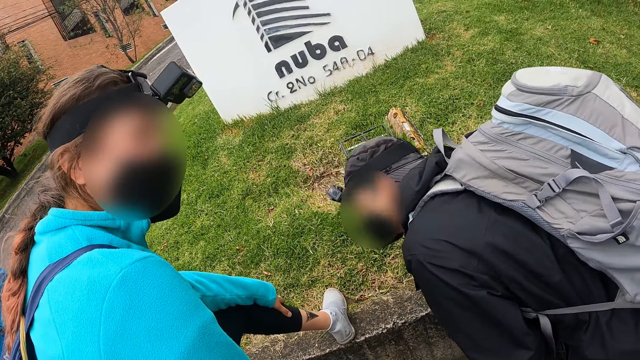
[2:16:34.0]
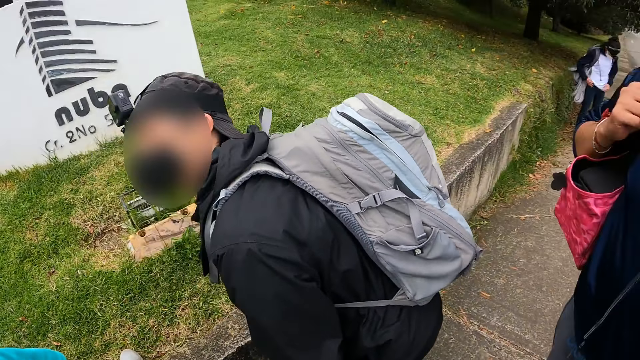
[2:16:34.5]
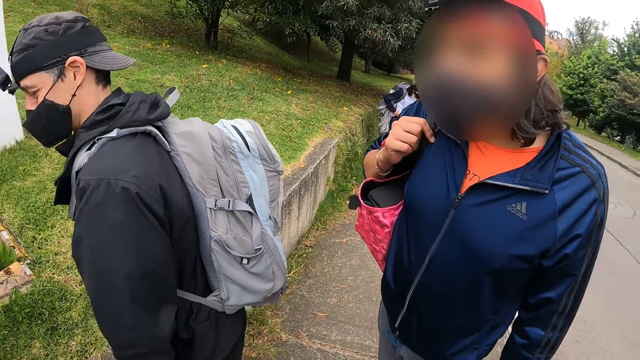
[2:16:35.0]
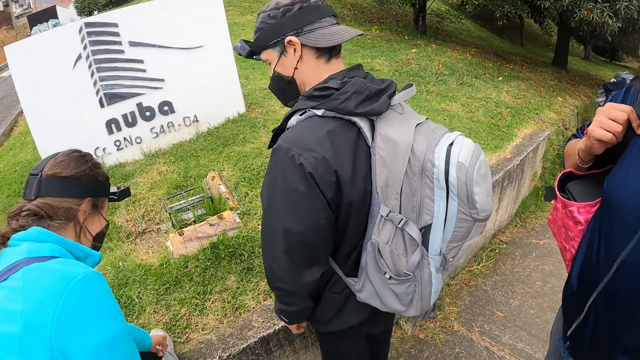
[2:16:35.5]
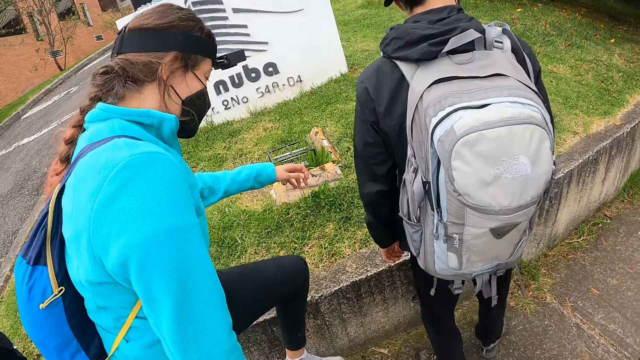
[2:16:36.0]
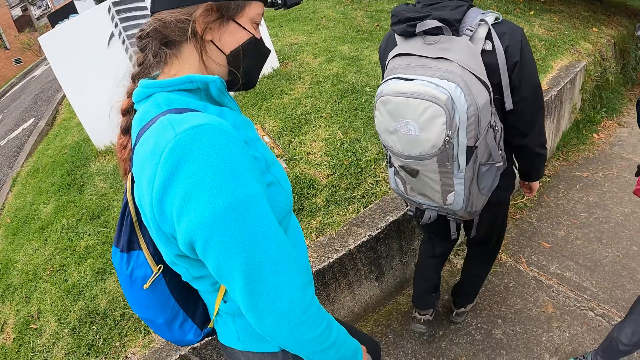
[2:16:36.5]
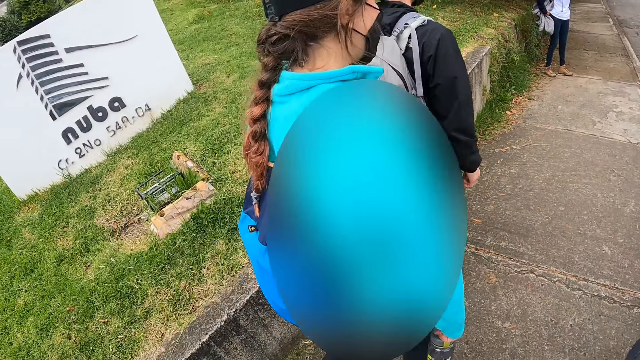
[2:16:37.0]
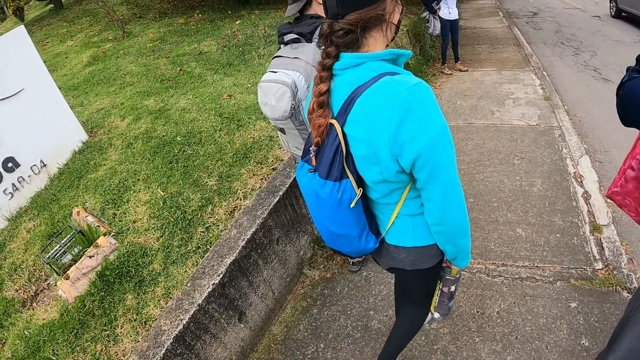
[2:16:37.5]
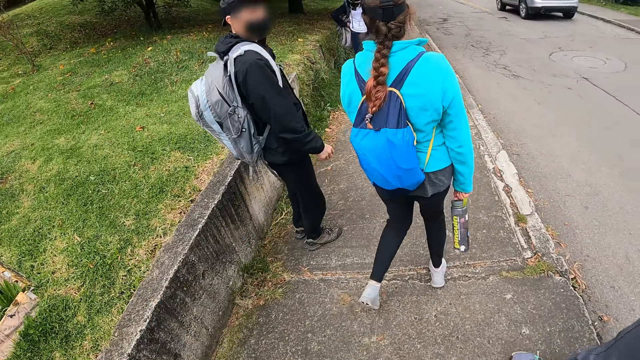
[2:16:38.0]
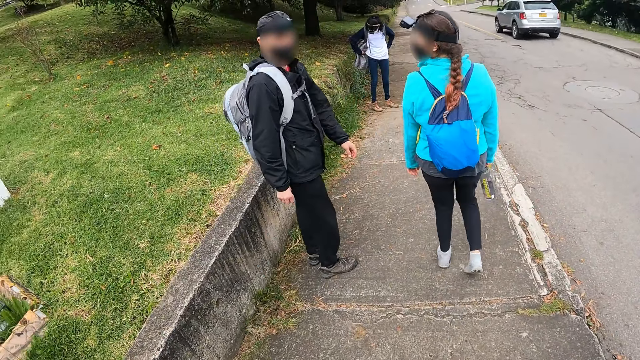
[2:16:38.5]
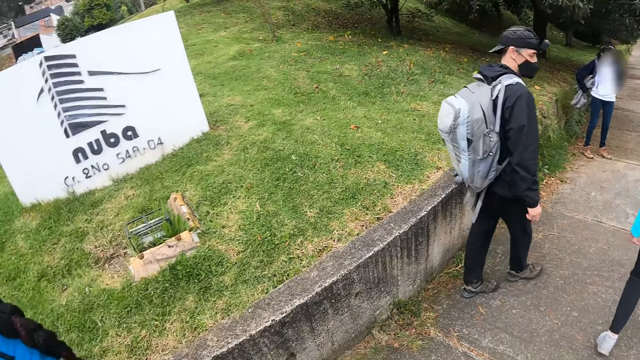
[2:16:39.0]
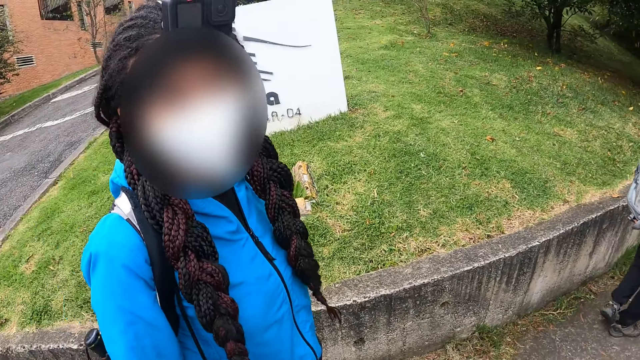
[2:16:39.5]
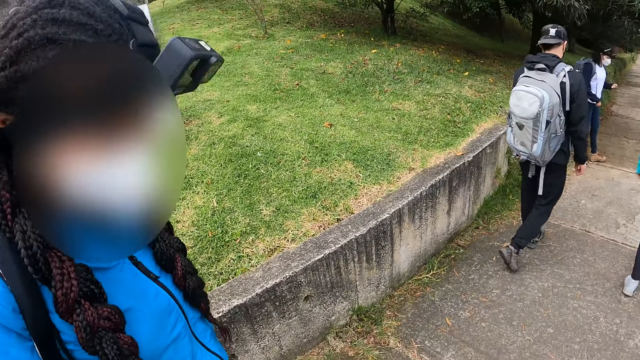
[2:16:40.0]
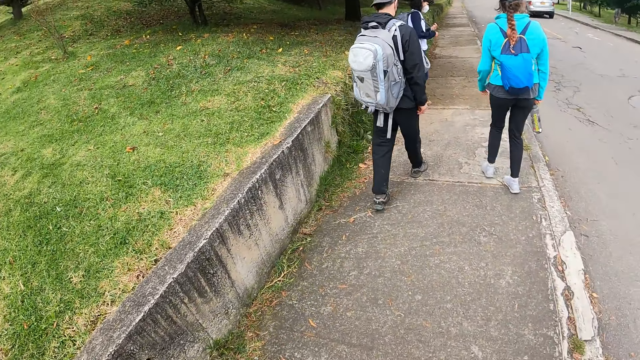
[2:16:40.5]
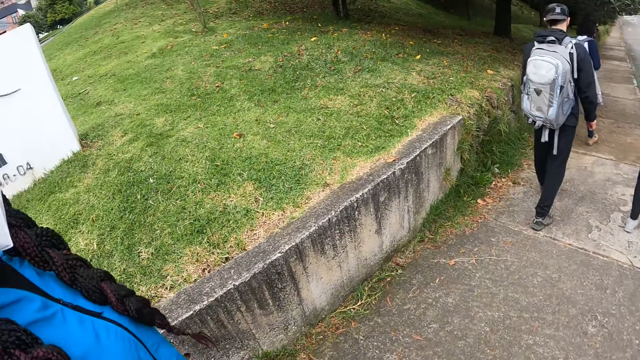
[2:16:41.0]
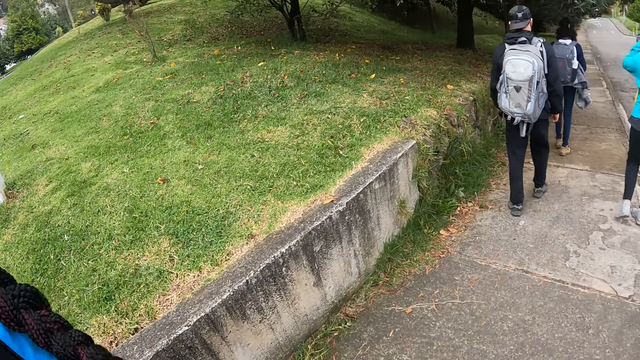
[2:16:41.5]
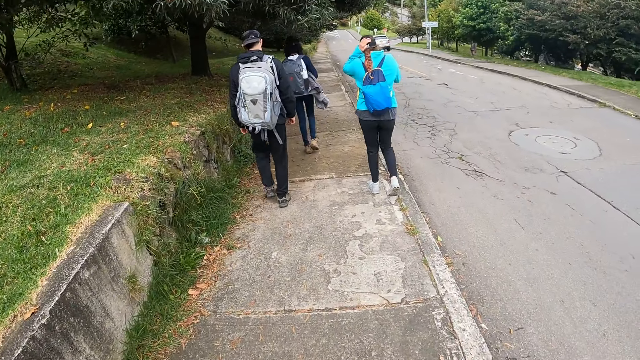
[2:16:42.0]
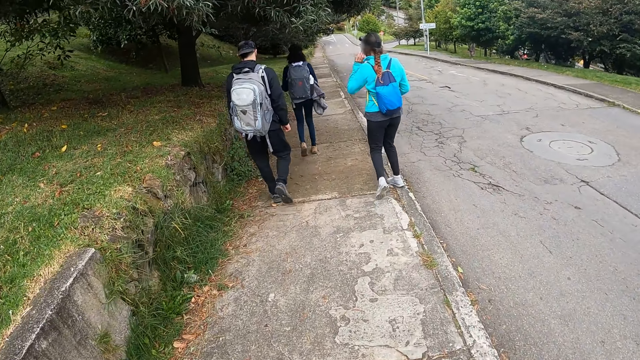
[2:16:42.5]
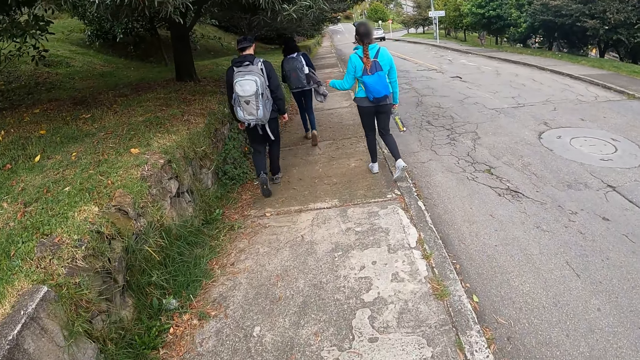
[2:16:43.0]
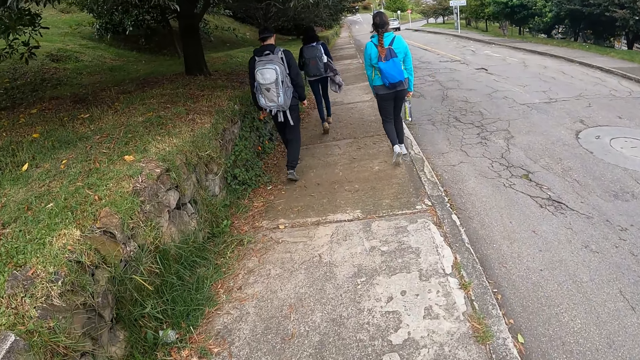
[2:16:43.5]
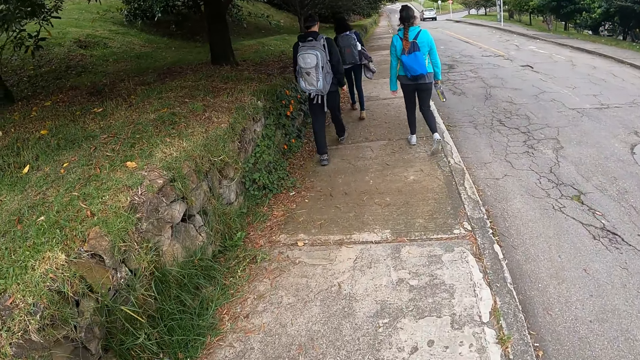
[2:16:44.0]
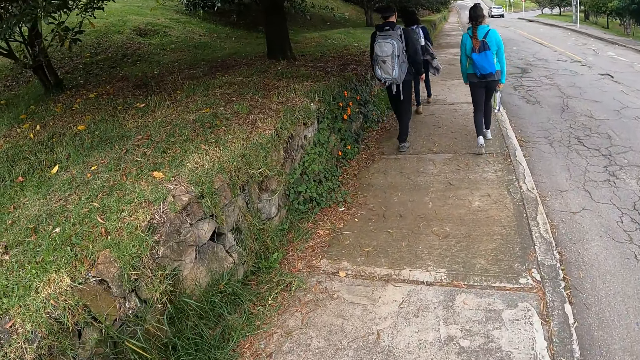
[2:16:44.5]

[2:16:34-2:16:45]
The camera wearer looks around the road. A woman takes her left leg off the walkway. A man walks along the road. The woman walks along the road. The camera wearer walks along the road with the team. They walk along the road alongside another woman. They look at the woman. The woman converses with the camera wearer. The camera wearer looks at another woman and a man.

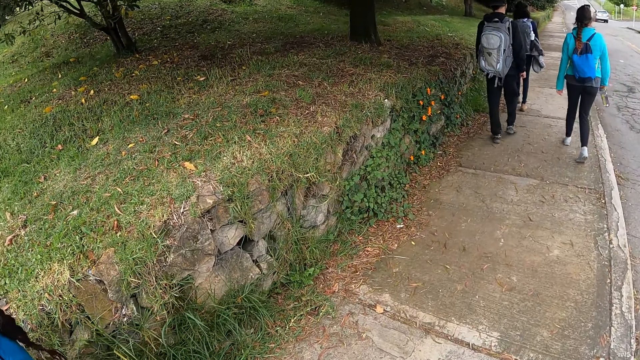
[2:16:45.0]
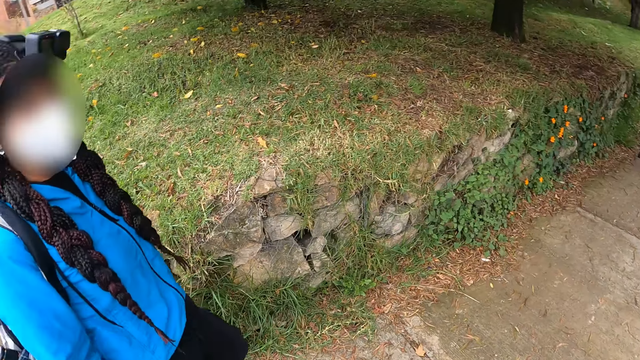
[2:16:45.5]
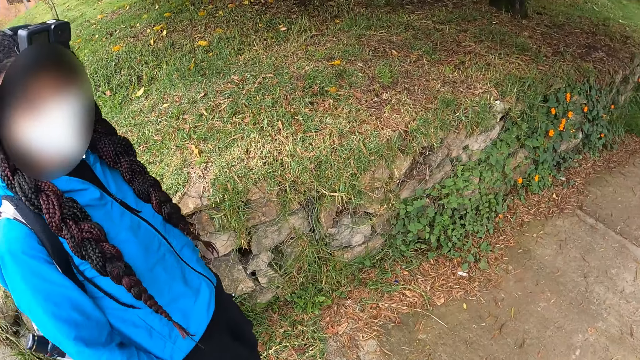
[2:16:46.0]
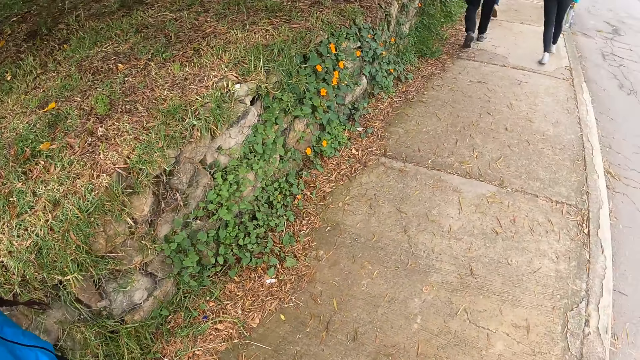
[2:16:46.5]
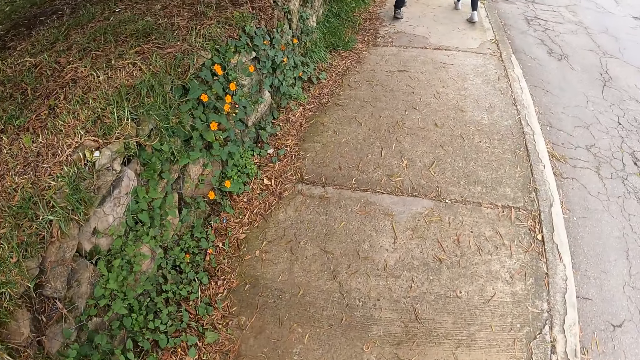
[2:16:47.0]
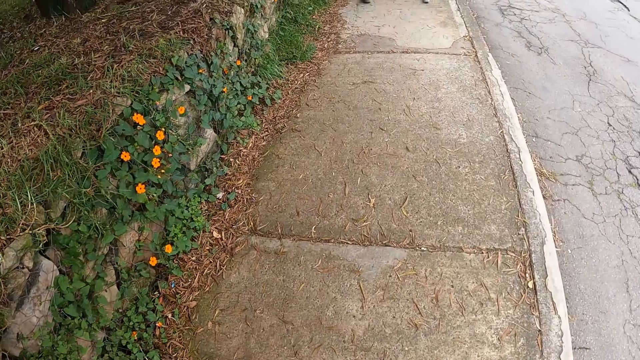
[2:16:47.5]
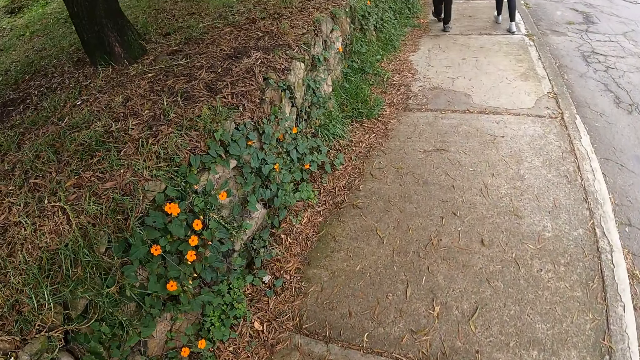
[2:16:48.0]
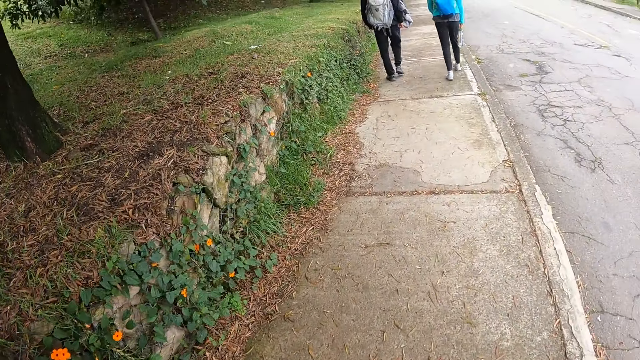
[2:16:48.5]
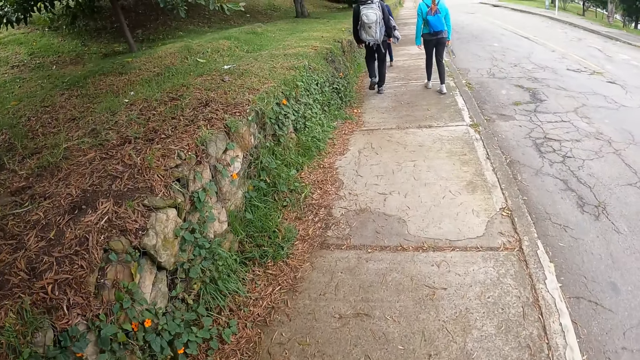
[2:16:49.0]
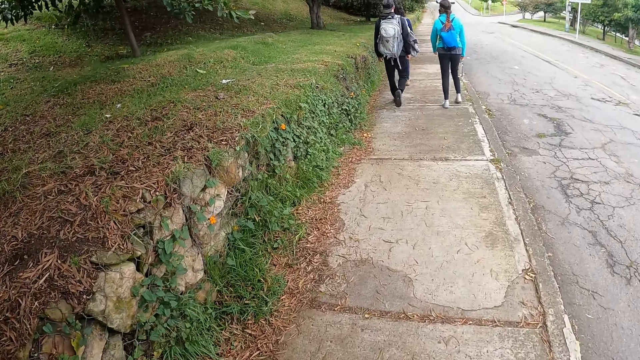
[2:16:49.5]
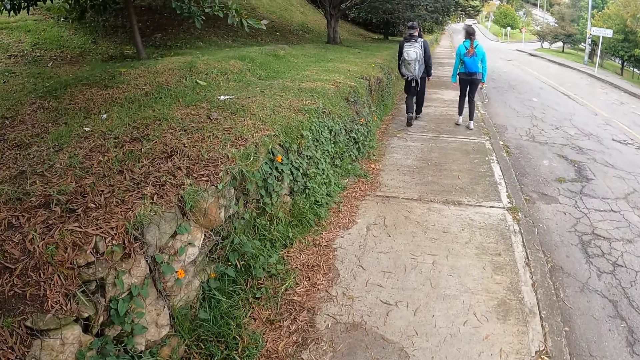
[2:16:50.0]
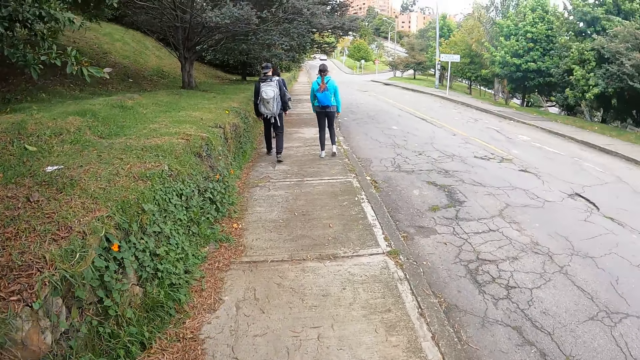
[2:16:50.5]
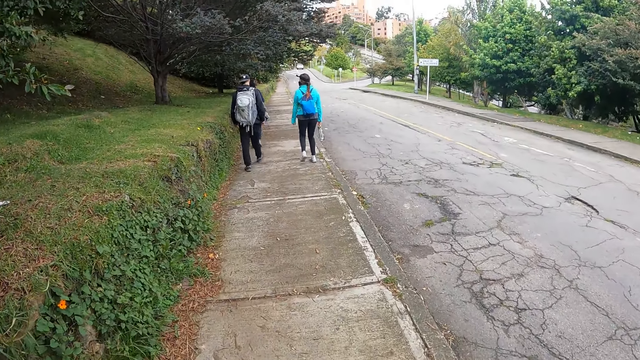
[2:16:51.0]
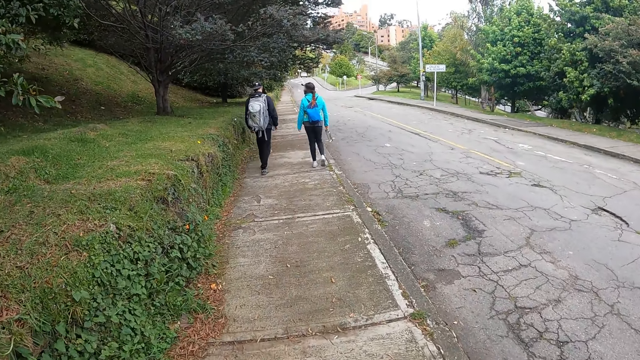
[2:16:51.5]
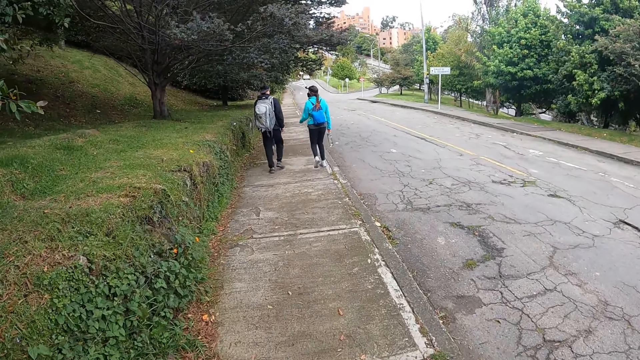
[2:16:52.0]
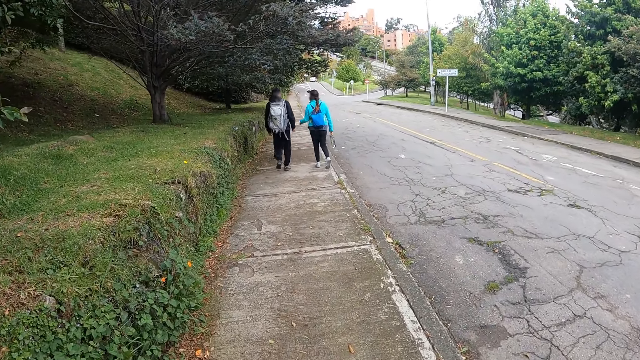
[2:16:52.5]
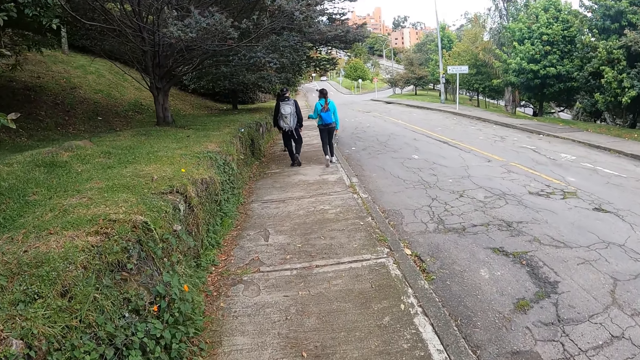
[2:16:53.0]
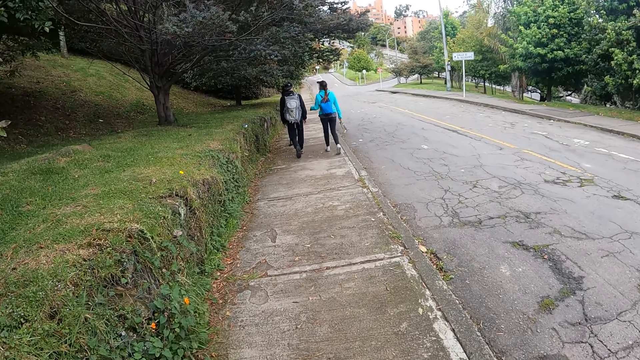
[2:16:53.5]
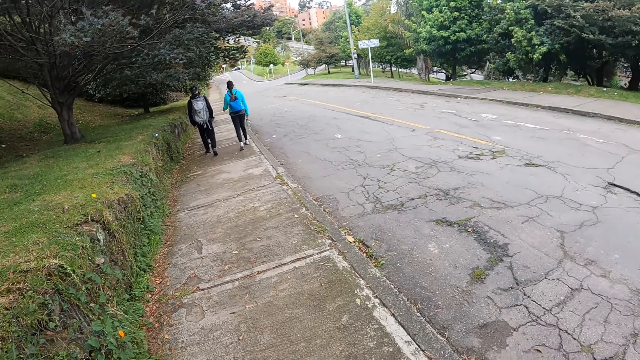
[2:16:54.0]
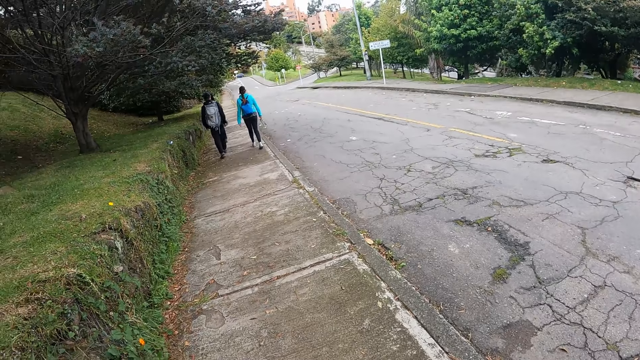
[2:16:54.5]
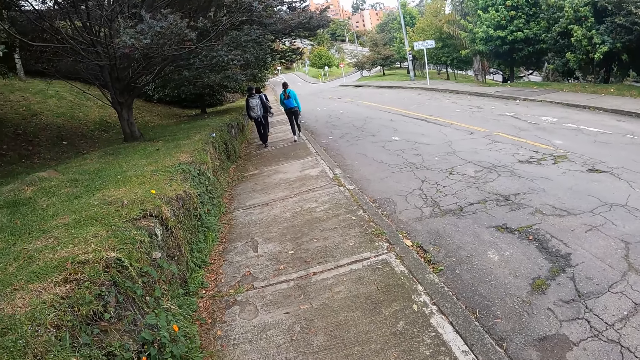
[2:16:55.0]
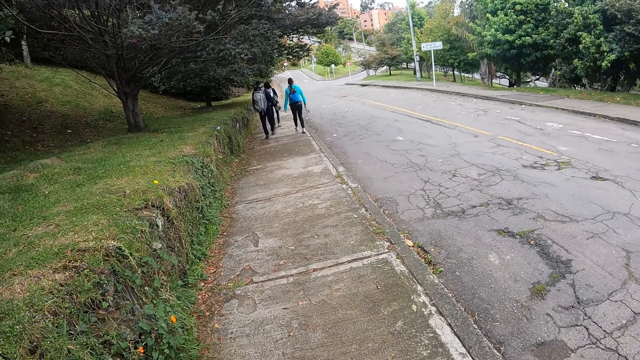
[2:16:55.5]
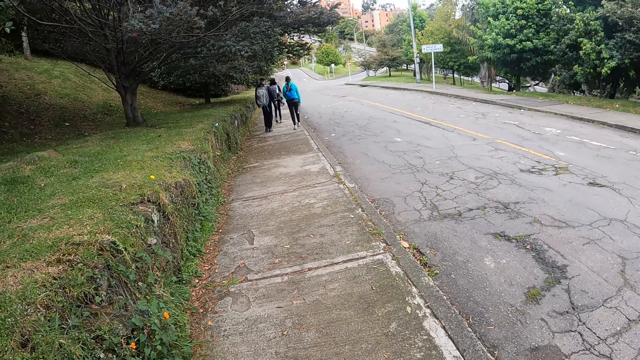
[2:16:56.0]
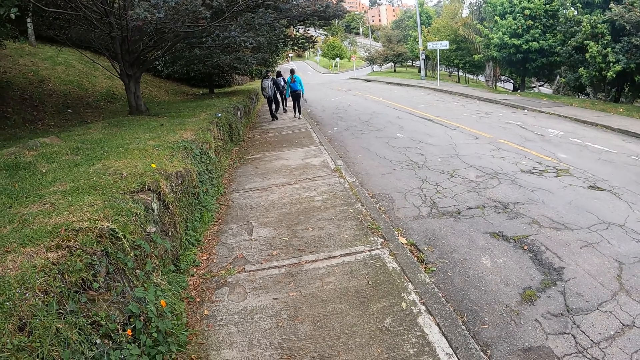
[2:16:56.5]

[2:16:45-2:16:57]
The camera wearer looks around the road. A woman converses with the camera wearer. The camera wearer looks at the ground. They walk along the road. They look around the road. They pause along the road. They look around the road.
